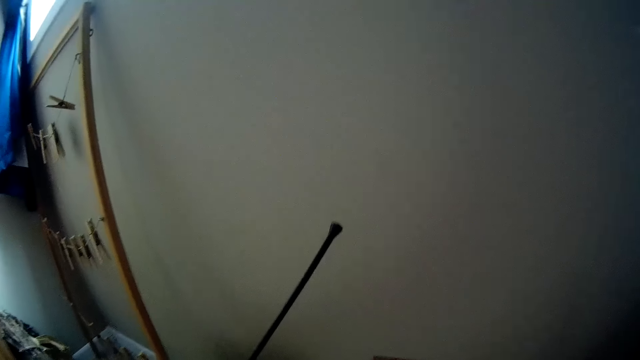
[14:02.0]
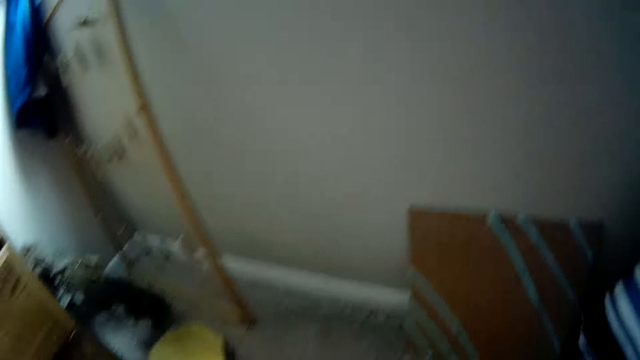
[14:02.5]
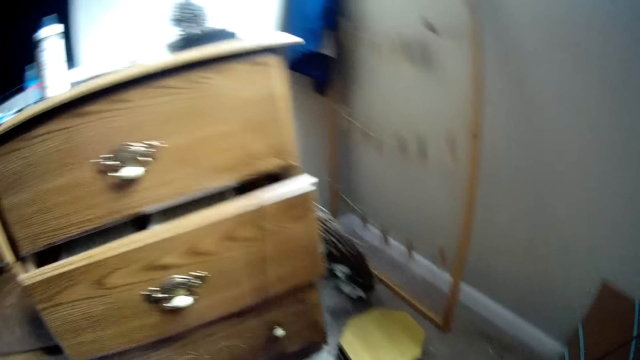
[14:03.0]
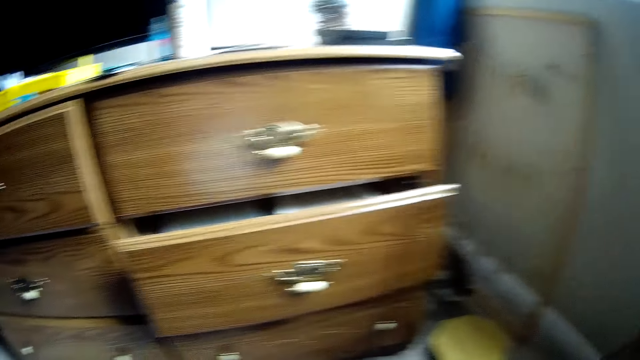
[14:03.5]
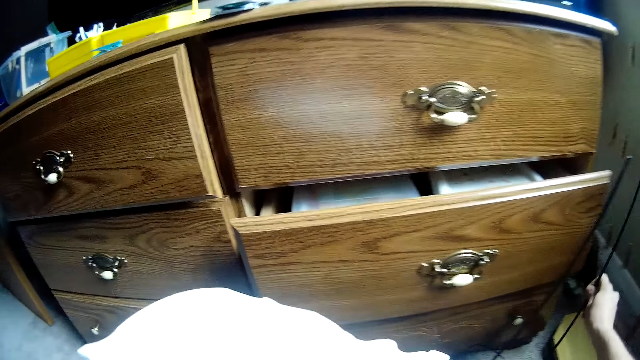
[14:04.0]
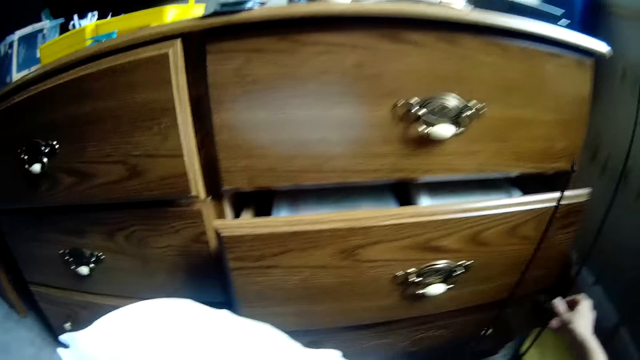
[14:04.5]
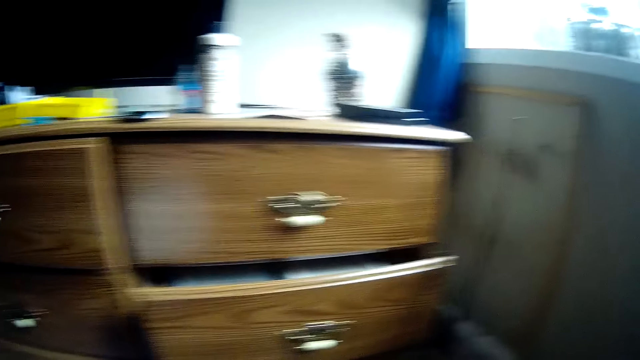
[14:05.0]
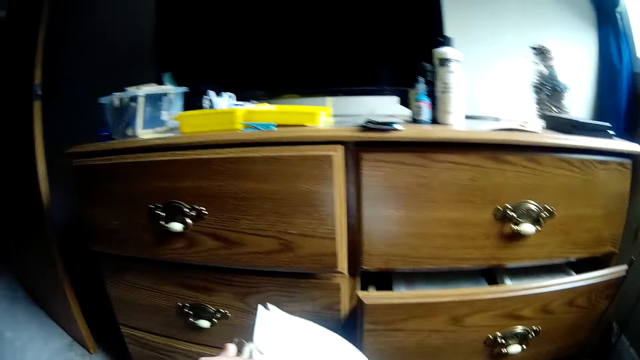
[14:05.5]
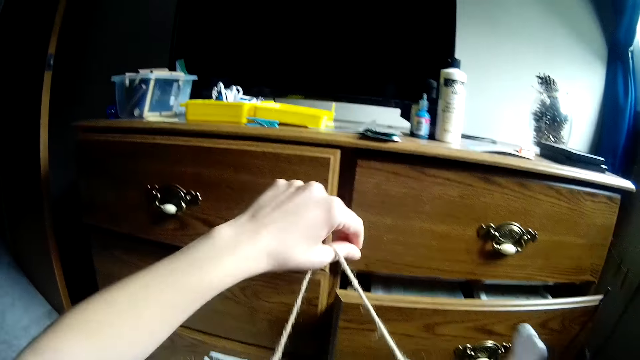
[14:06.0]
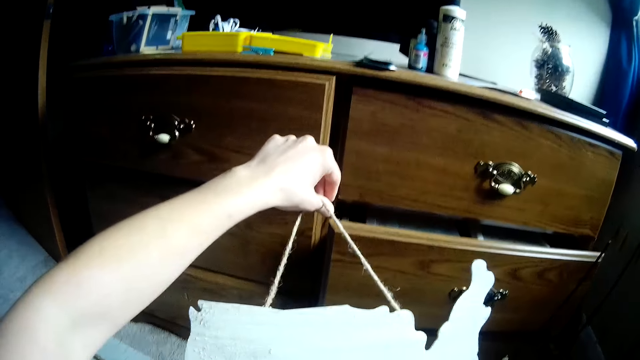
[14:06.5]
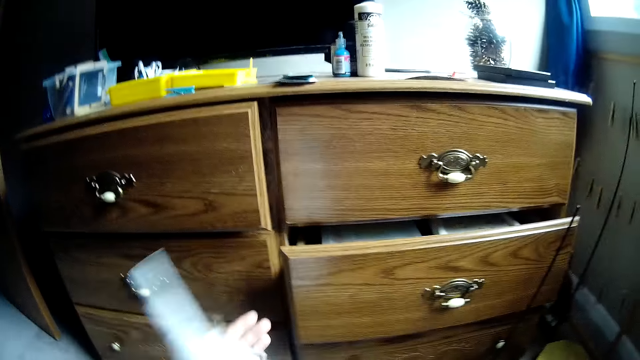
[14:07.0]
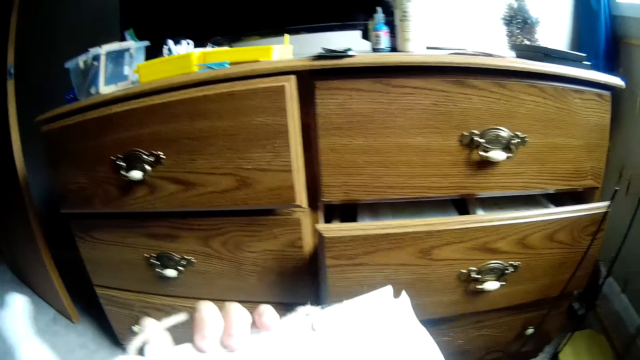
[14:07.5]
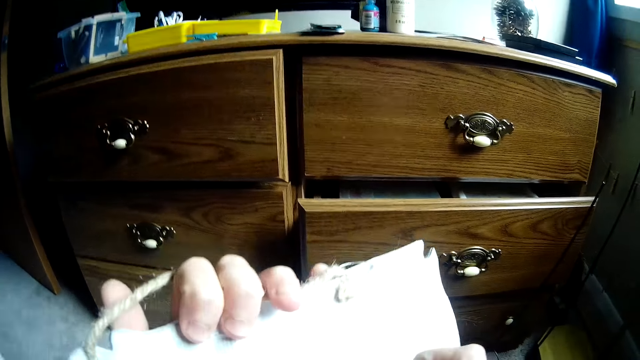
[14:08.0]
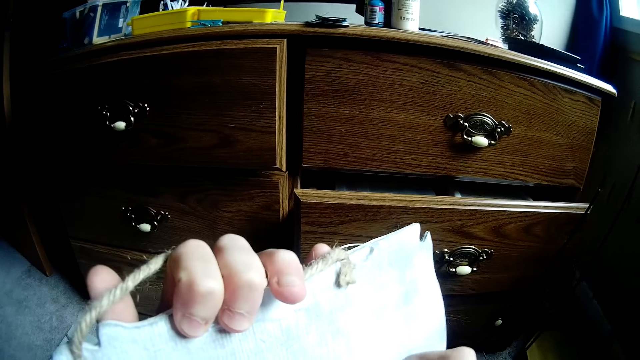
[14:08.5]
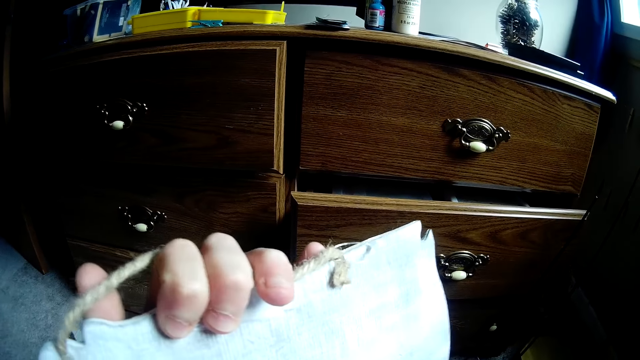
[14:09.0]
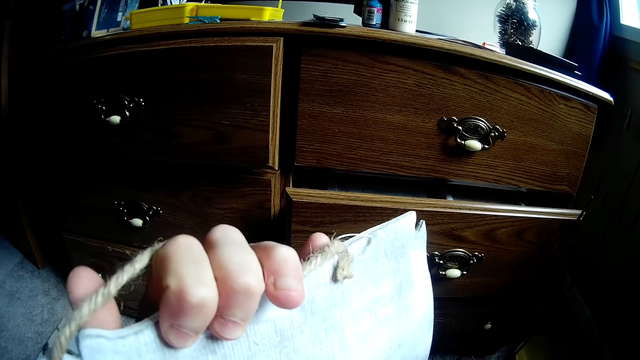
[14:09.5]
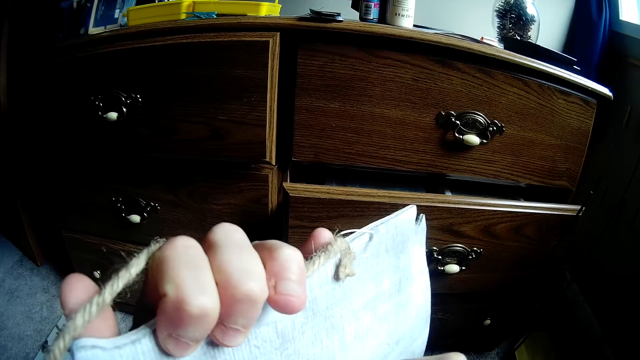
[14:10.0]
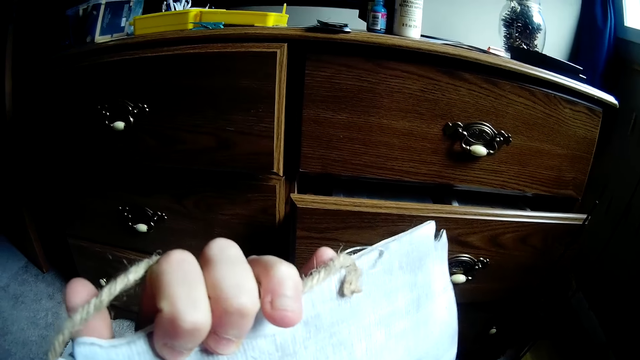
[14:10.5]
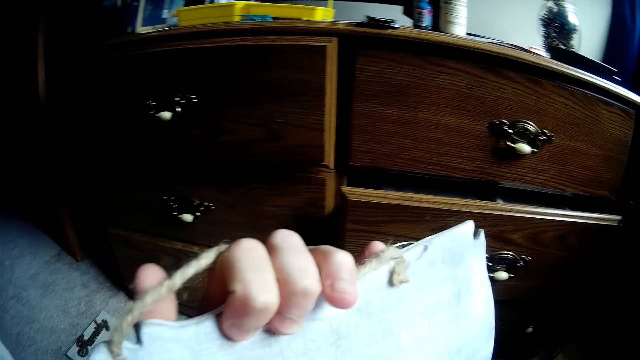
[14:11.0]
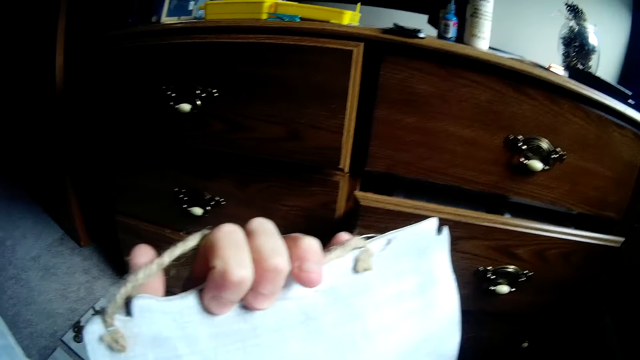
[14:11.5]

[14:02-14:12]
The camera wearer adjusts an antenna with the right hand. They adjust the antenna with the right hand again. They hold the aerial. They inspect a bag. They touch the aerial.

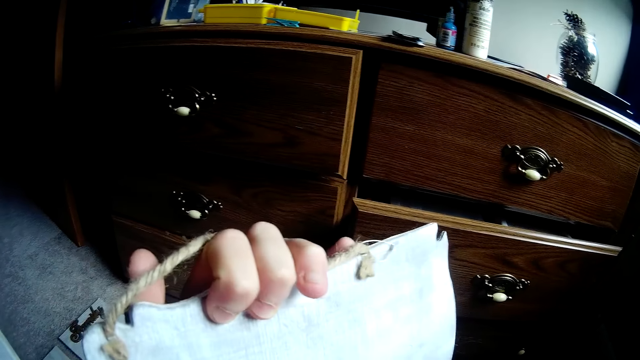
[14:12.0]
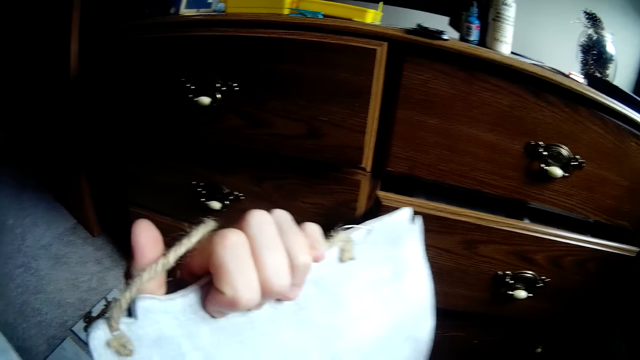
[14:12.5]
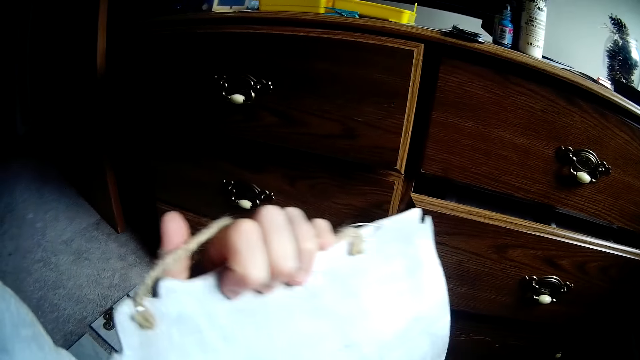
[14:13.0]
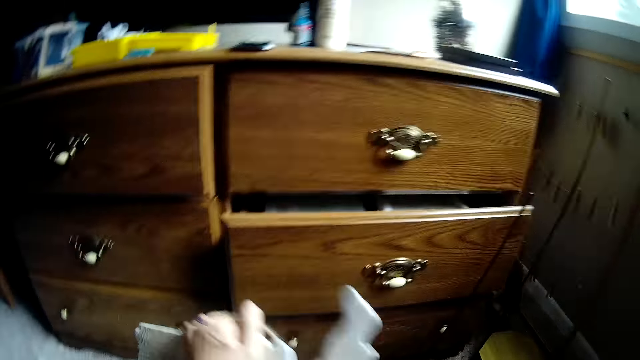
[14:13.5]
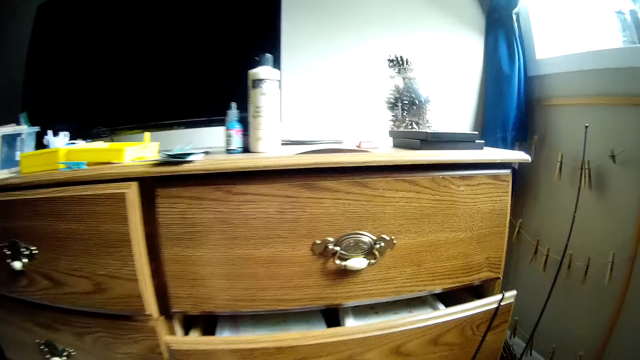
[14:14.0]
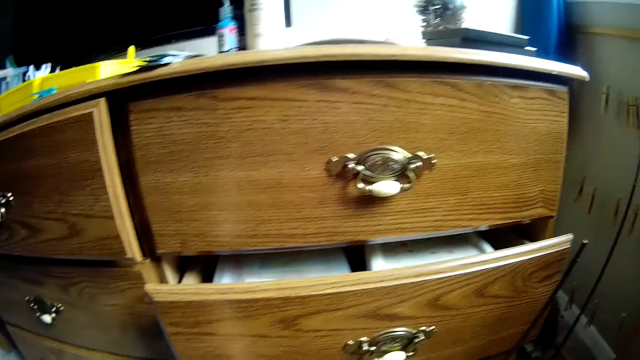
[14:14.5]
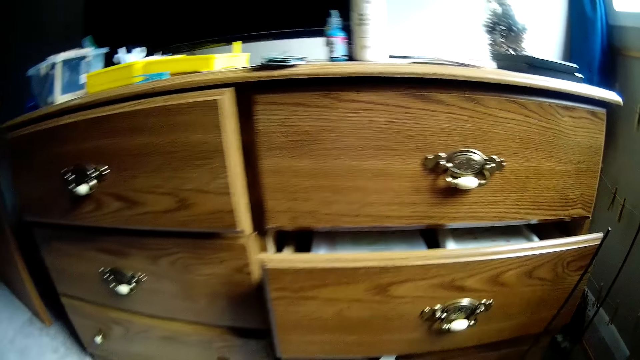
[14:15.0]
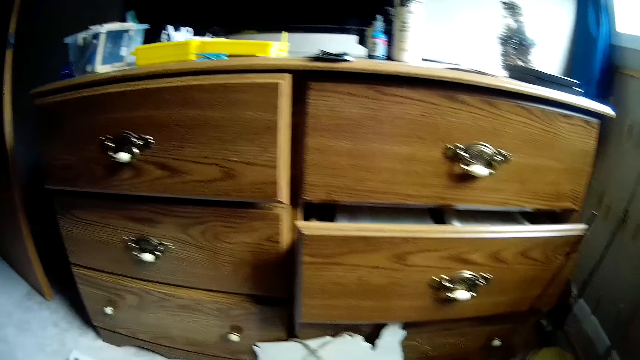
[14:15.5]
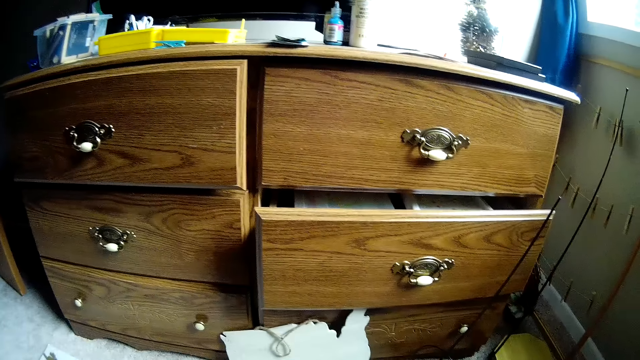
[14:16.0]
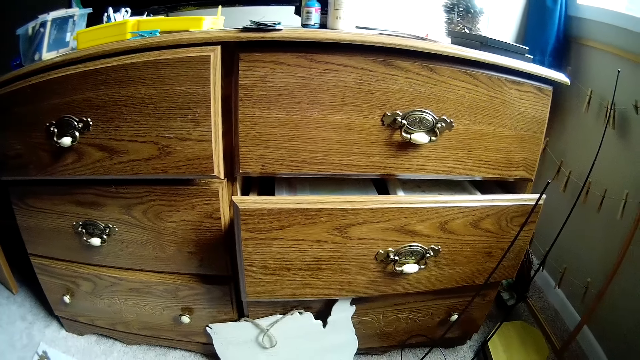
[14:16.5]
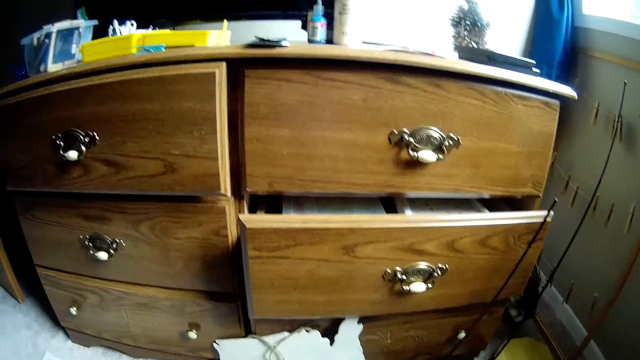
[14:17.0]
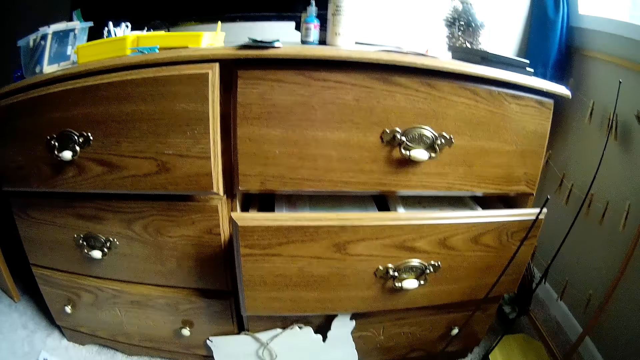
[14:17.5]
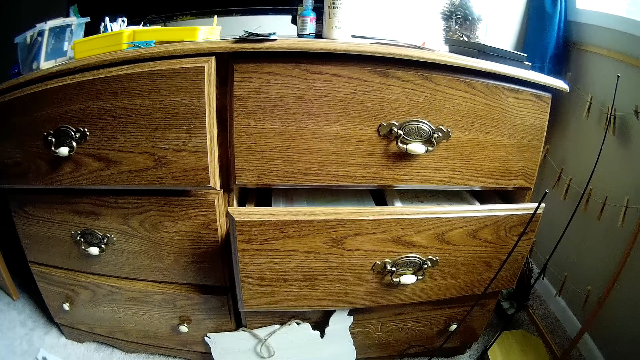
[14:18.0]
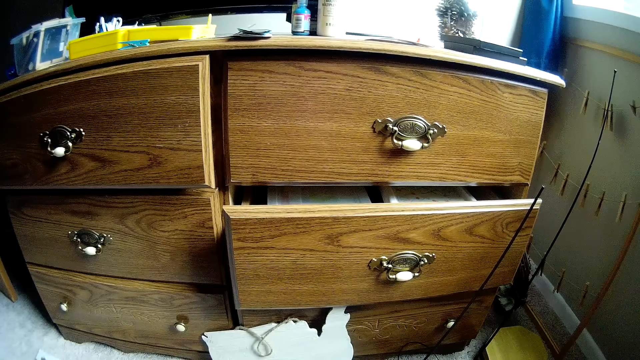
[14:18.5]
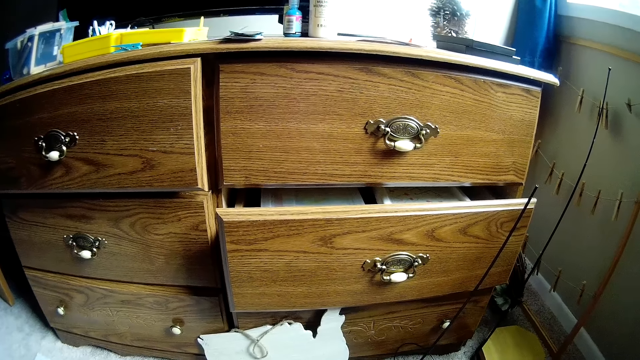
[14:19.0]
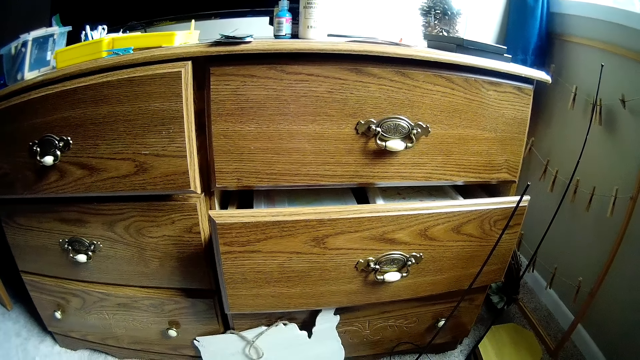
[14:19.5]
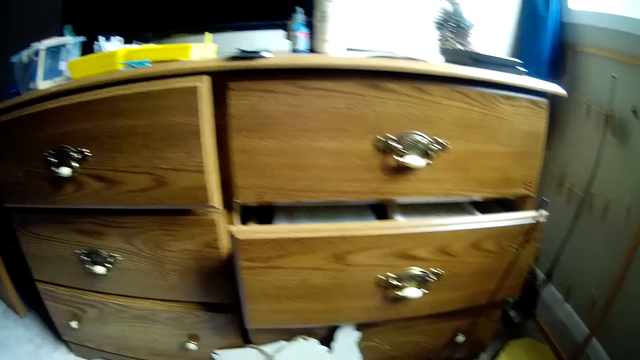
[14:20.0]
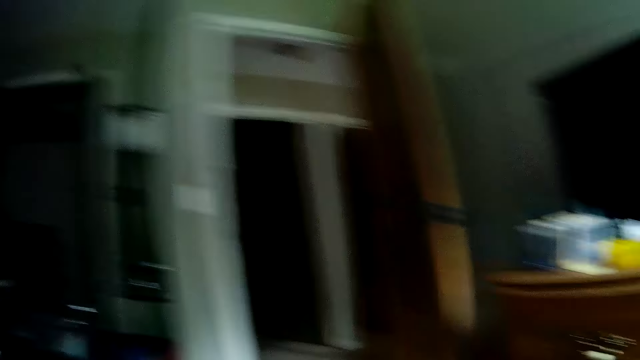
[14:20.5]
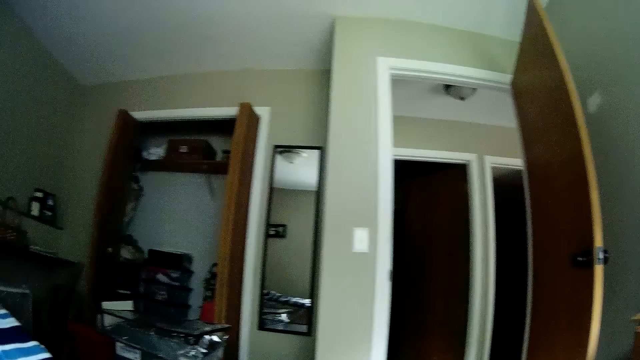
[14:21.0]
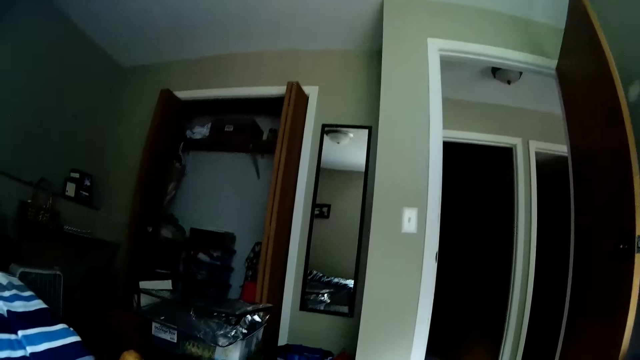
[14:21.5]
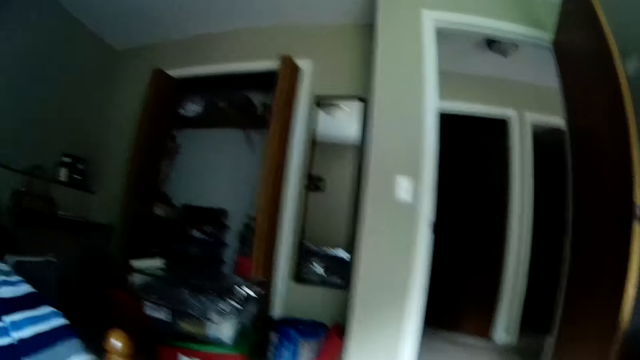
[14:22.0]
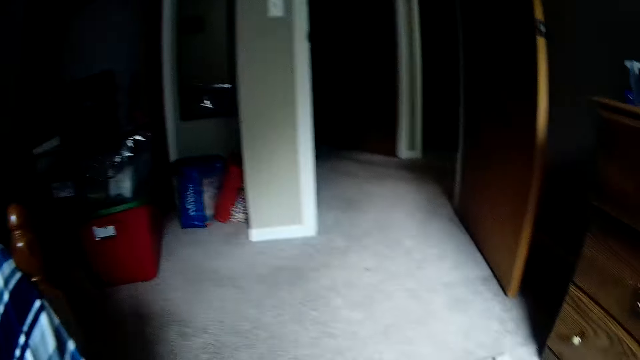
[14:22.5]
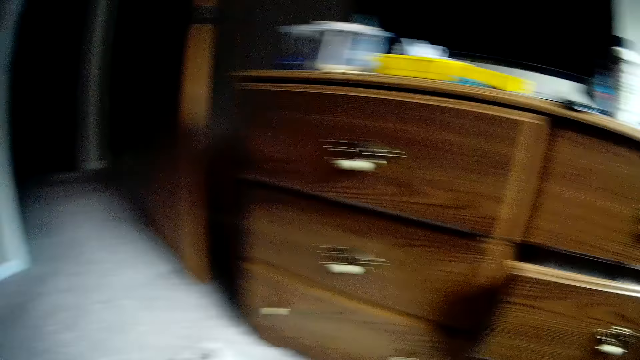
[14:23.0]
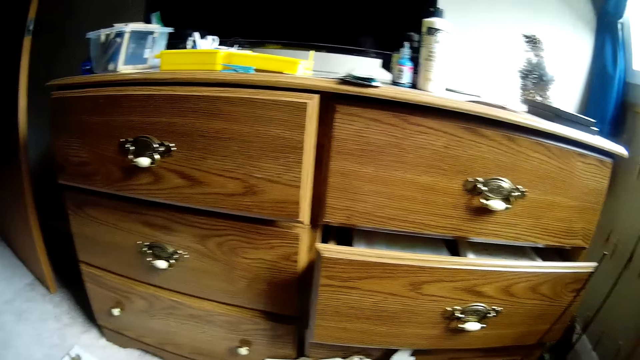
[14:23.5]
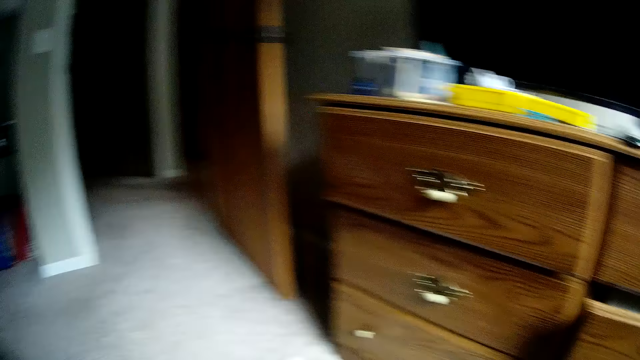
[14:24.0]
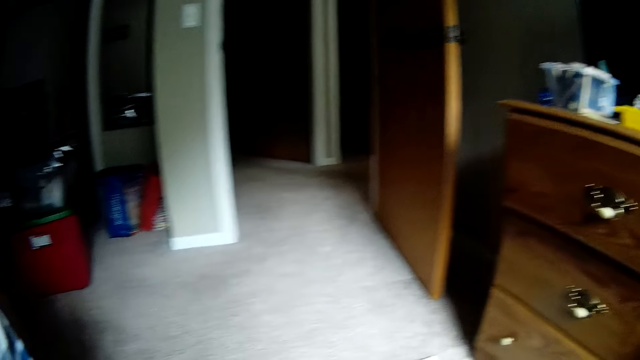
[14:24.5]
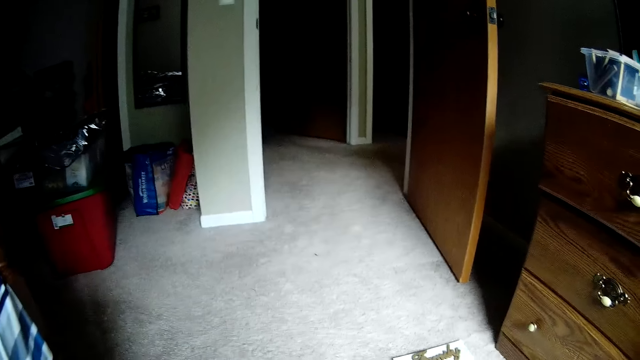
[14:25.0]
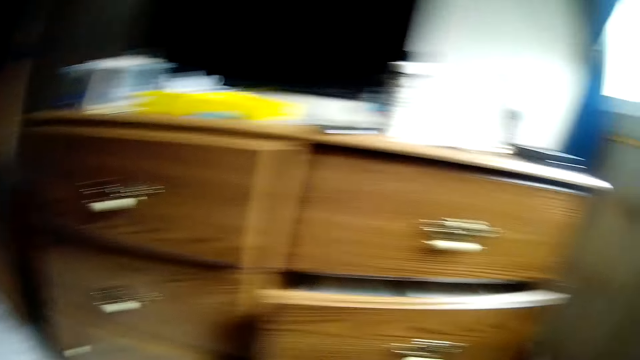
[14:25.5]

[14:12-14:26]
The camera wearer picks up the sculpture. They look around.
